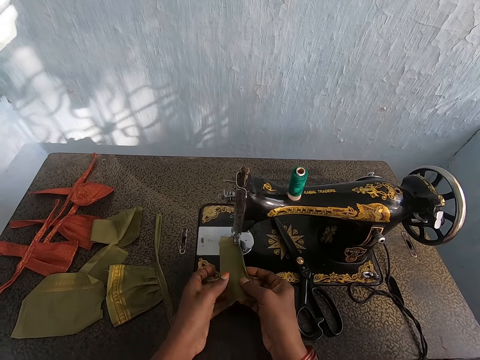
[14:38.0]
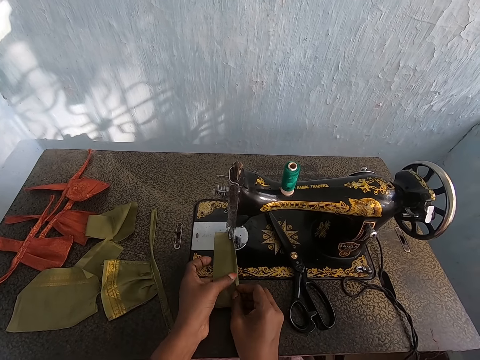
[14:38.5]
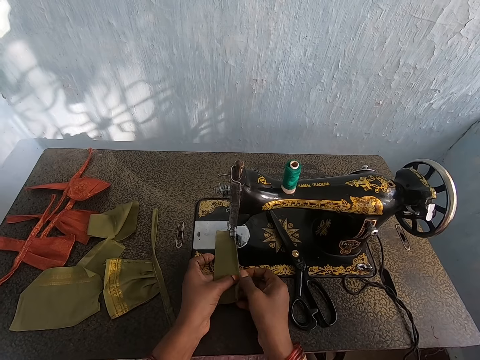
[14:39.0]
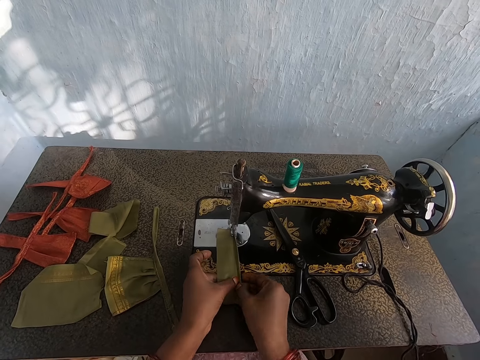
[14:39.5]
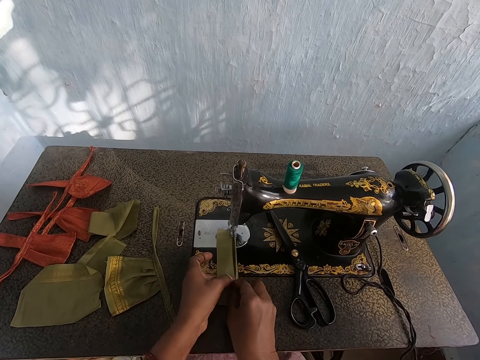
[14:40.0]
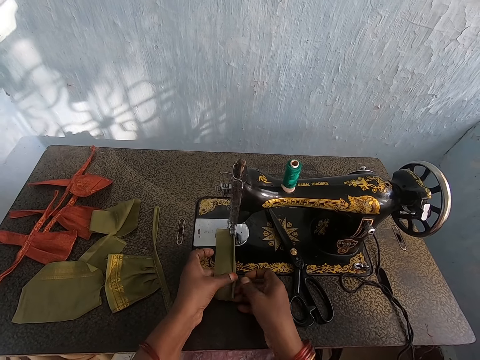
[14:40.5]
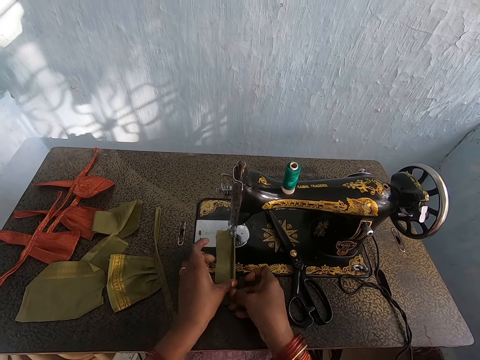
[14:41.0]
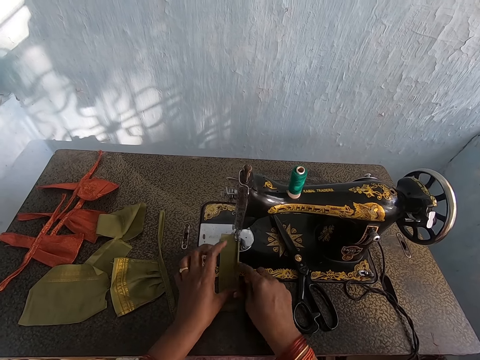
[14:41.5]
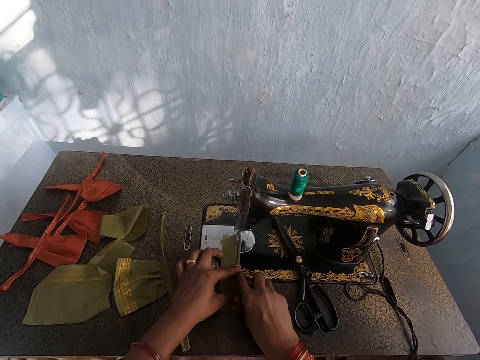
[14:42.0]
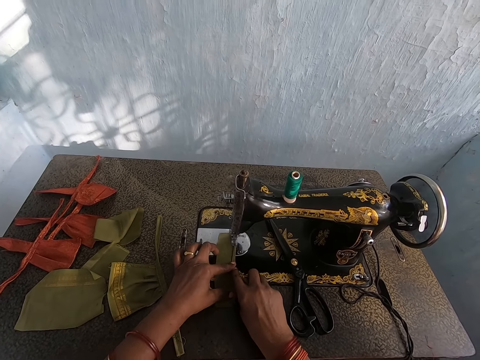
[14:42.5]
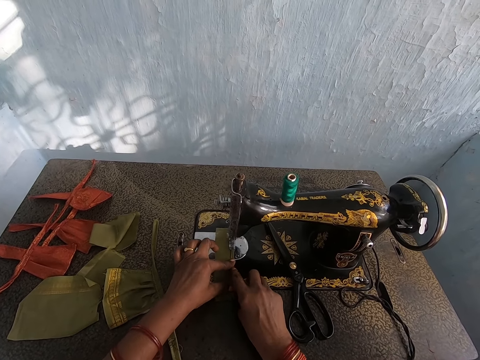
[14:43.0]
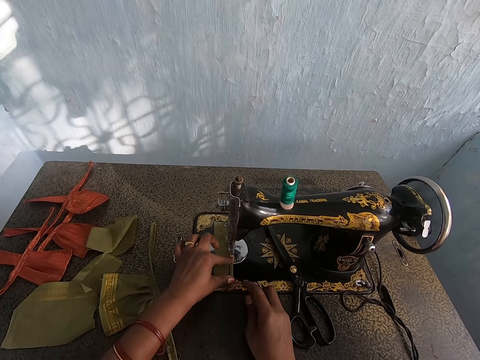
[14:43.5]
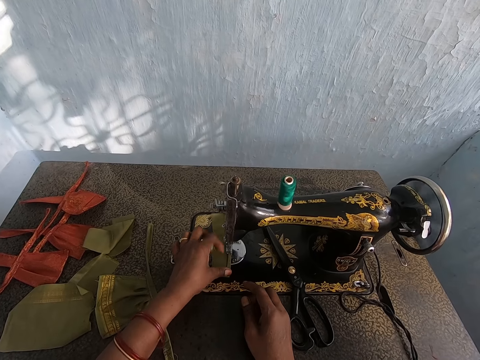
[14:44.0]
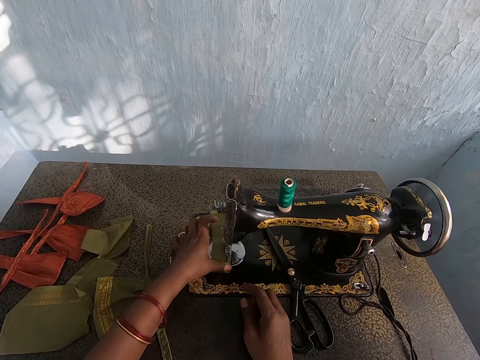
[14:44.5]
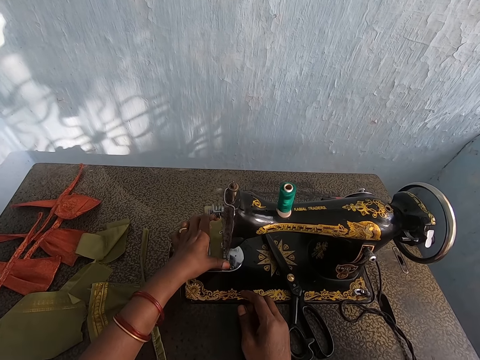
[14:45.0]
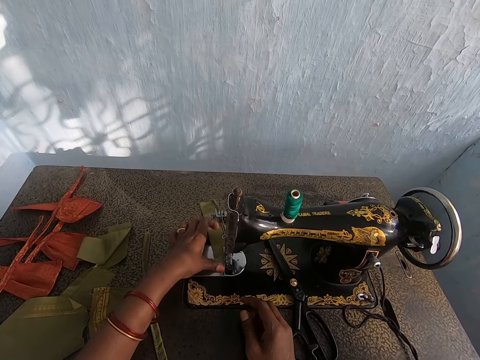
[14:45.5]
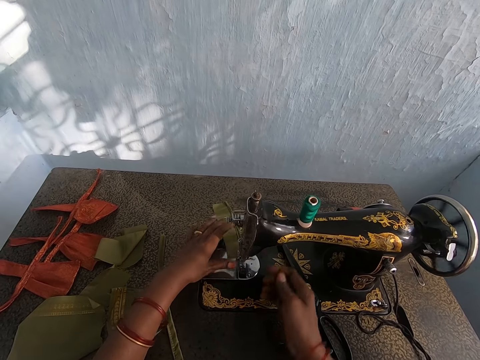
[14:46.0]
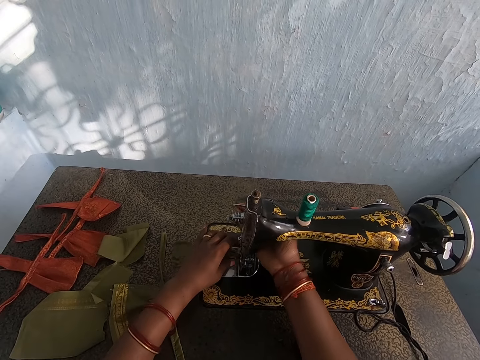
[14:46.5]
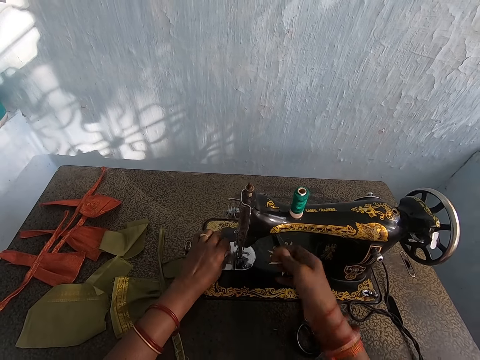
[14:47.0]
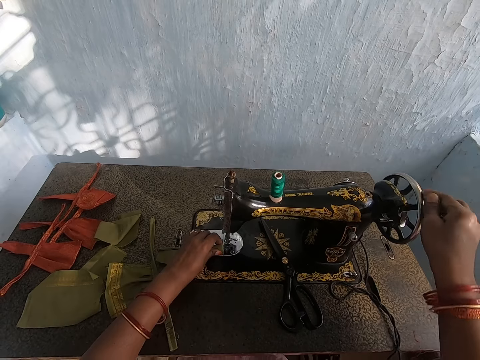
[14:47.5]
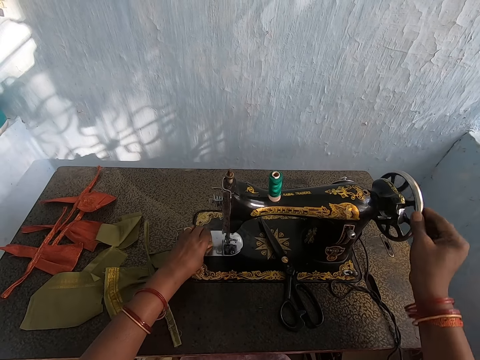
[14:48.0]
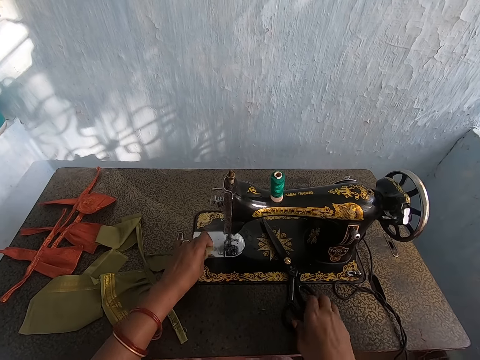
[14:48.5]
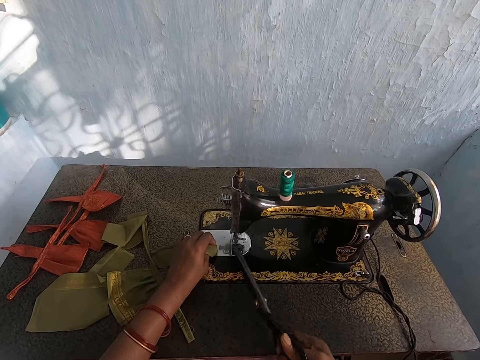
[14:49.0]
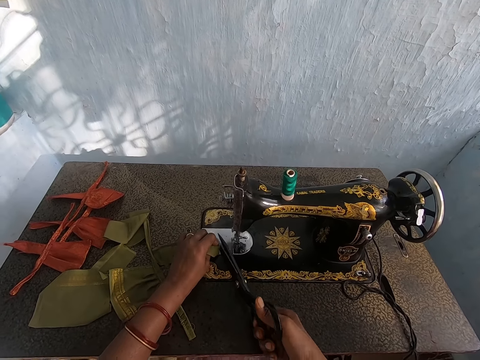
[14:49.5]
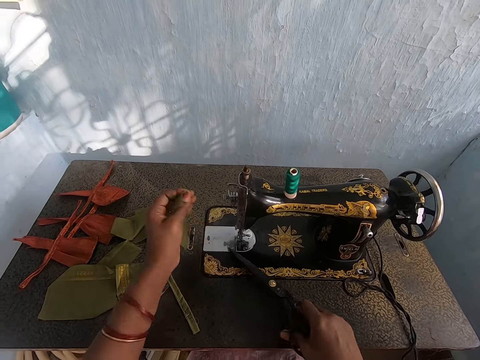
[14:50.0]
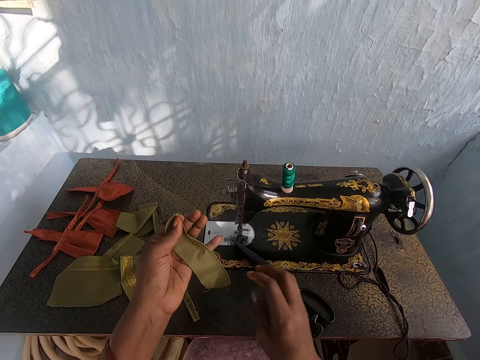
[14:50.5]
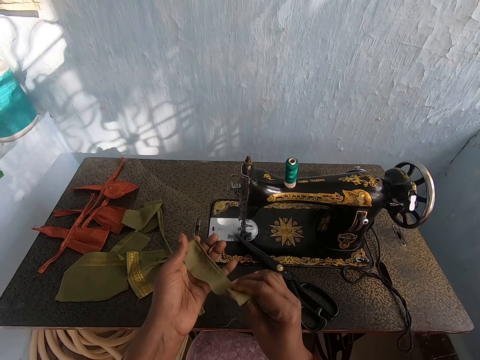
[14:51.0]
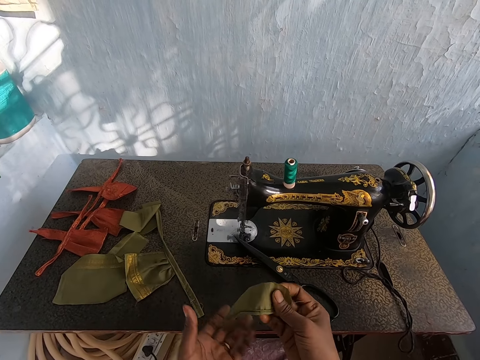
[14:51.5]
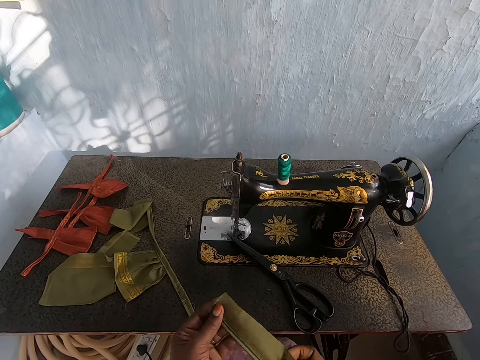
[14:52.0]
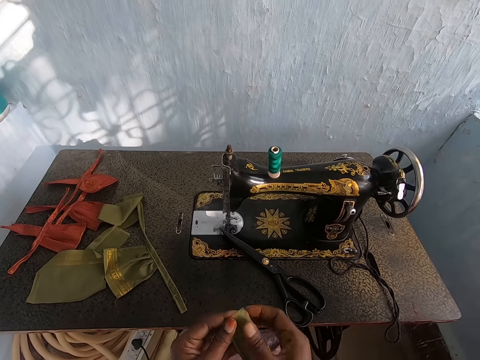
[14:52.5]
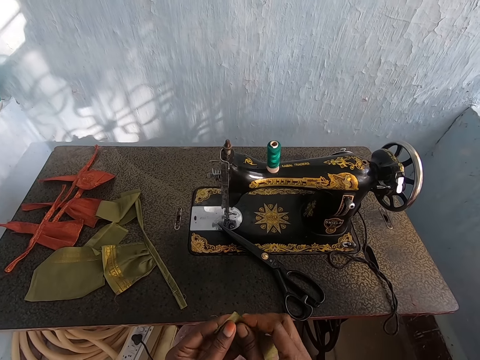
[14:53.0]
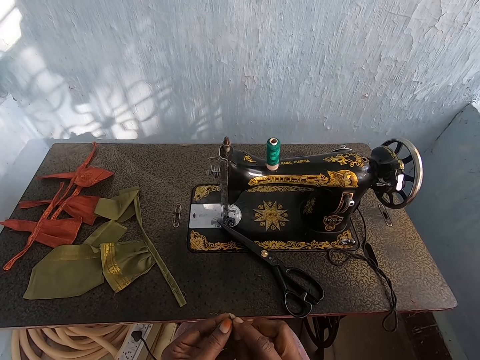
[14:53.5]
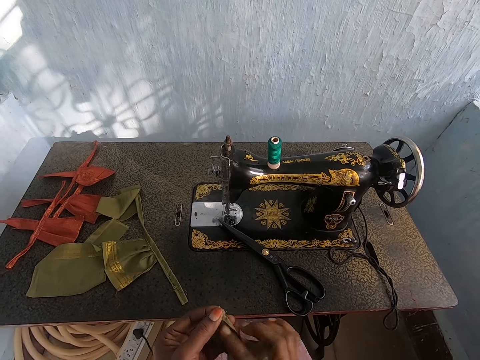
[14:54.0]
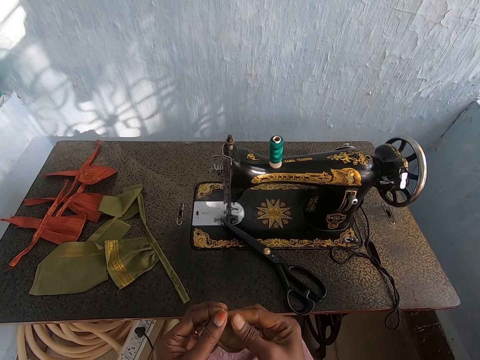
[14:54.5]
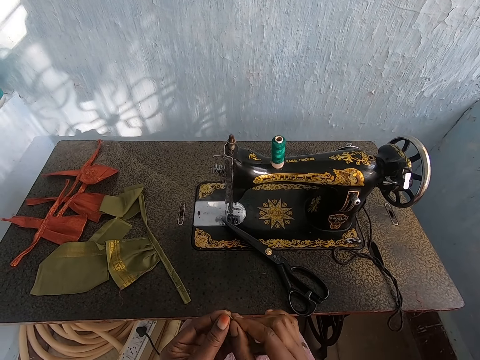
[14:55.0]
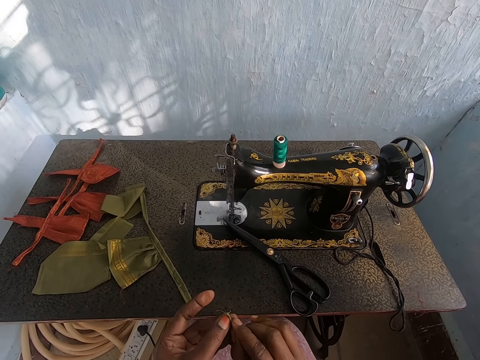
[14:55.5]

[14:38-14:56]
The camera wearer holds the piece of cloth on the sewing machine with both hands. She adjusts the needle clamp on the sewing machine with her right hand. She turns the balance wheel on the sewing machine with her right hand. She touches the sewing machine wheel. She picks the pair of scissors from the table with her right hand. She cuts a thread from the piece of cloth with the pair of scissors in her right hand. She picks the piece of cloth from the table with her left hand. She drops the pair of scissors on the table with her right hand. She holds the piece of cloth with both hands. She turns the cloth. She folds the piece of cloth with both hands.

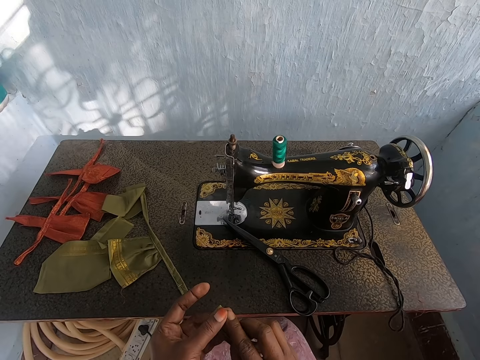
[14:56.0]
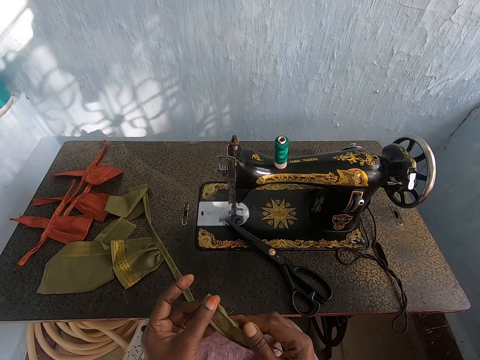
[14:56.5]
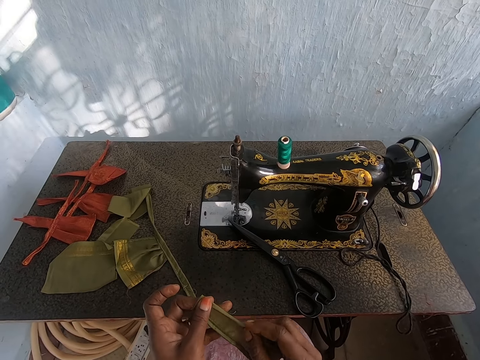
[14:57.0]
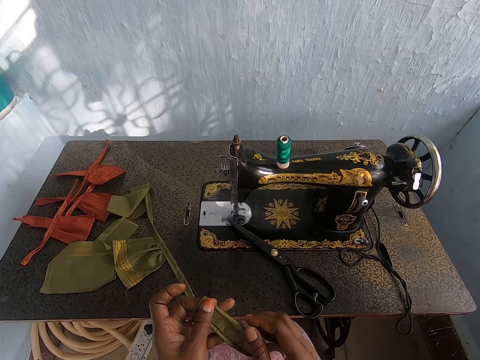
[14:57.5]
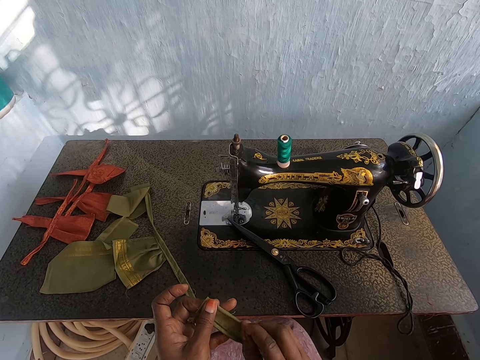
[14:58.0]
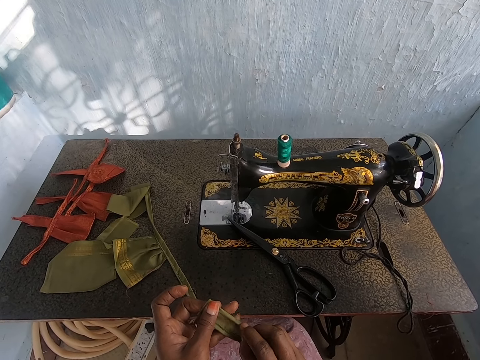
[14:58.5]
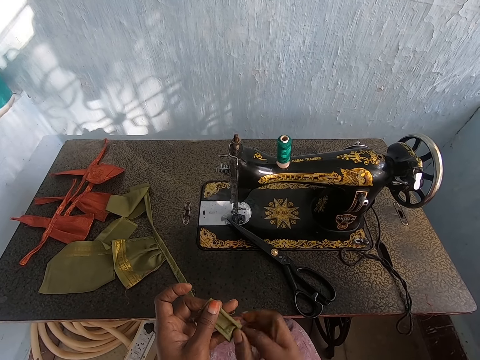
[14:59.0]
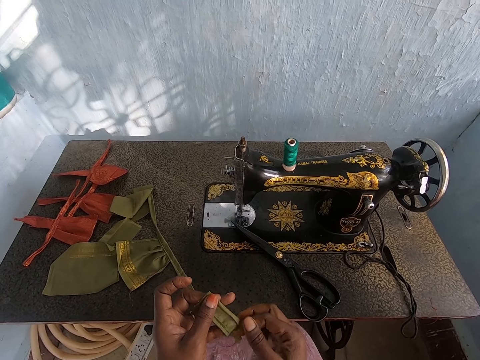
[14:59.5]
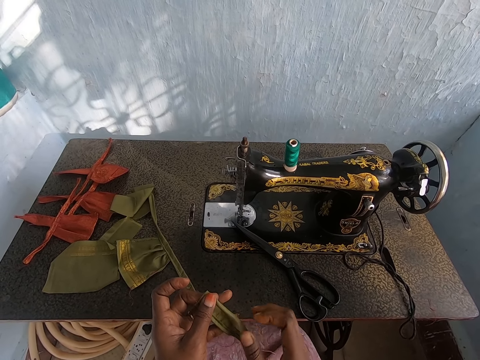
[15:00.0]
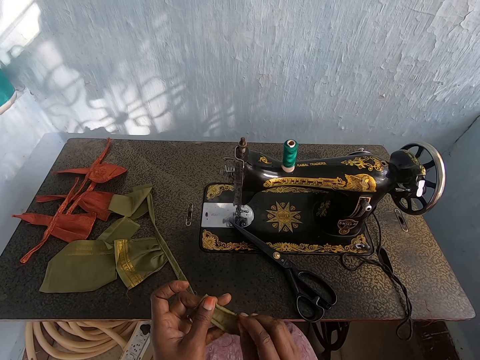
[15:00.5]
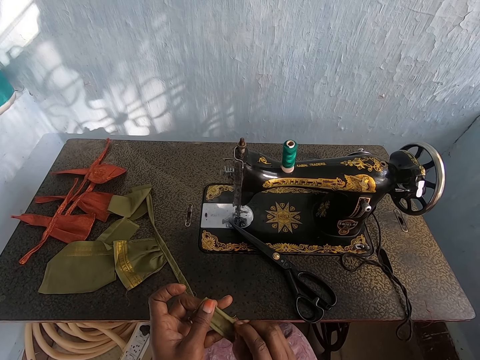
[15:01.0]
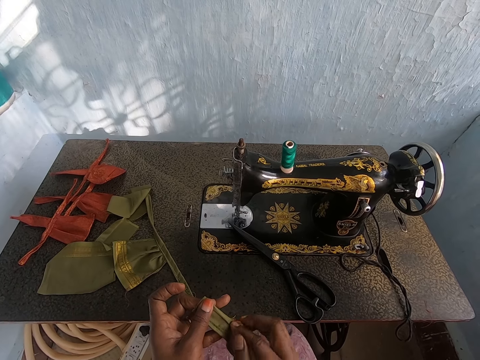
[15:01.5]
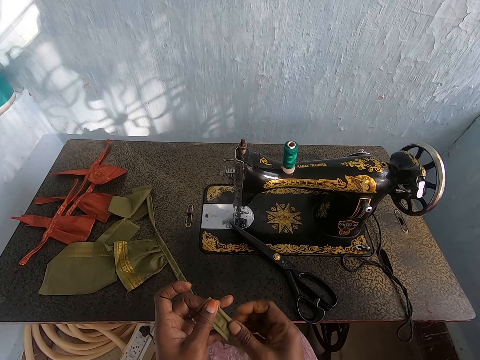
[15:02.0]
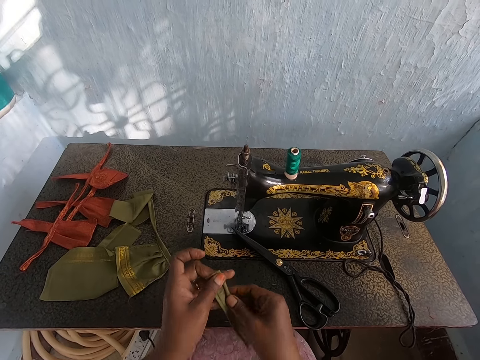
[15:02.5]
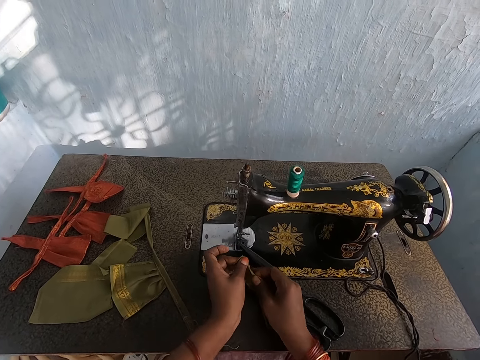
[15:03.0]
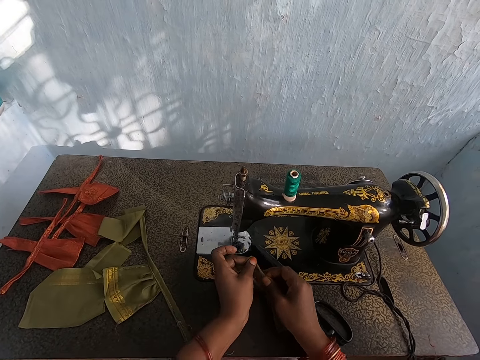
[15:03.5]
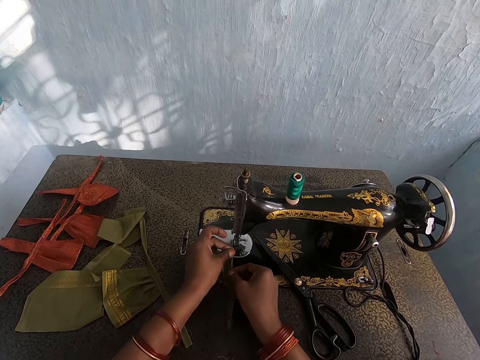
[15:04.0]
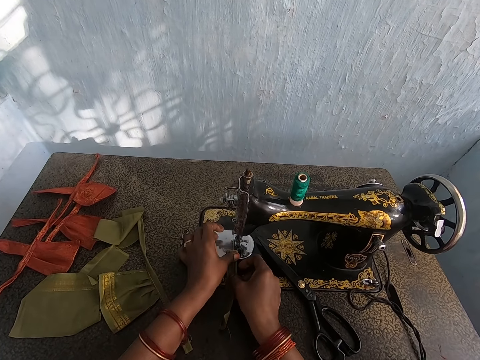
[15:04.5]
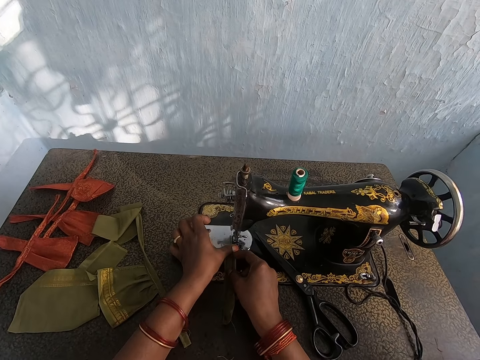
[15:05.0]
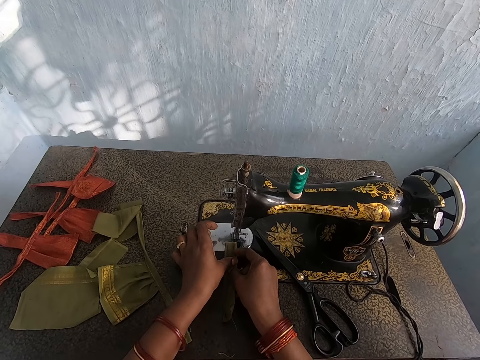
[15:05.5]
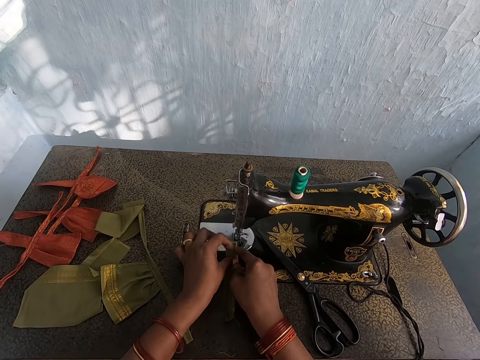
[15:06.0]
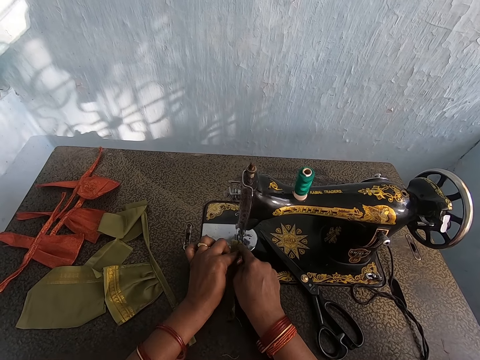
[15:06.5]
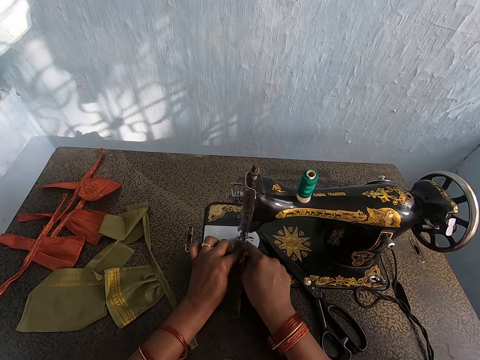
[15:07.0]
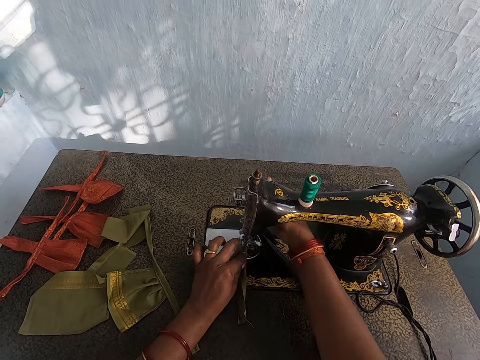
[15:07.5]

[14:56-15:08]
The camera wearer holds the piece of cloth on the sewing machine with both hands. She puts the cloth on the sewing machine. She sews the cloth.
